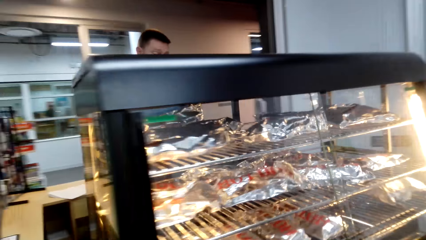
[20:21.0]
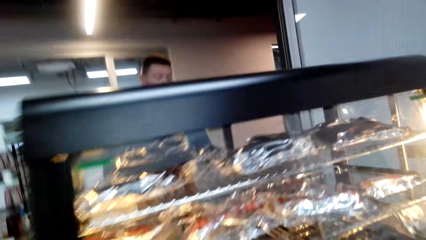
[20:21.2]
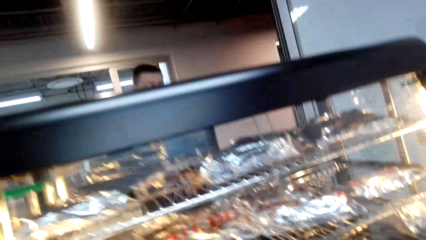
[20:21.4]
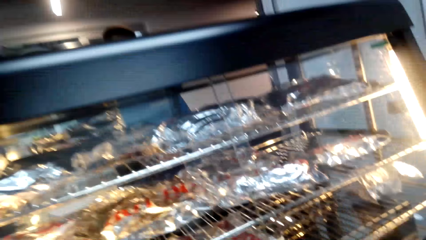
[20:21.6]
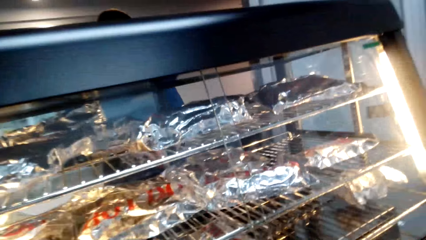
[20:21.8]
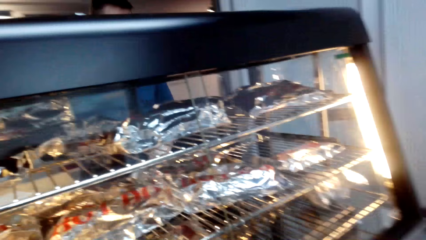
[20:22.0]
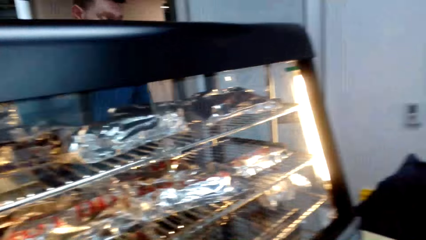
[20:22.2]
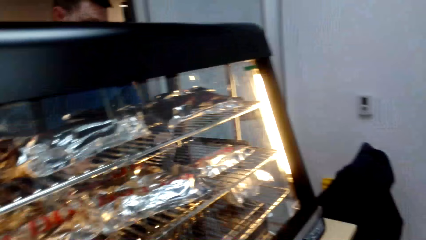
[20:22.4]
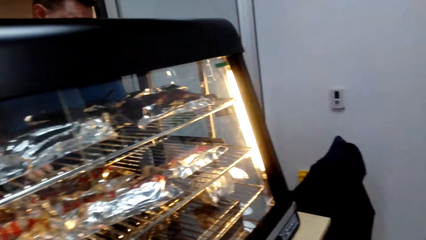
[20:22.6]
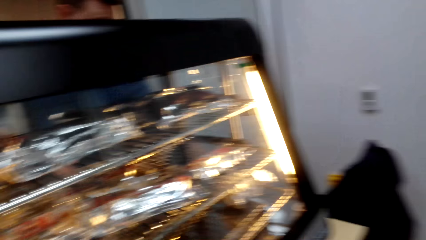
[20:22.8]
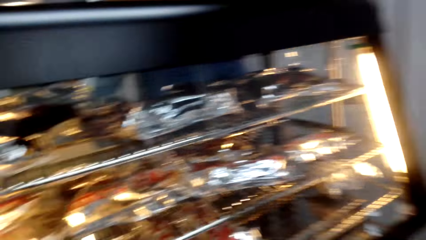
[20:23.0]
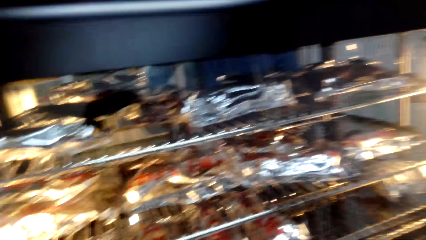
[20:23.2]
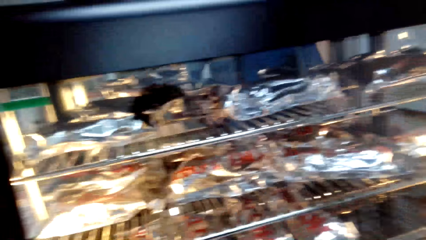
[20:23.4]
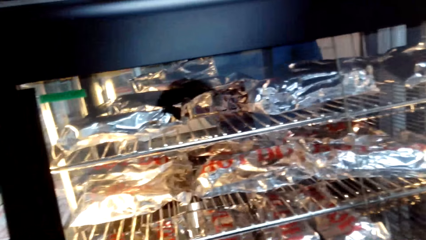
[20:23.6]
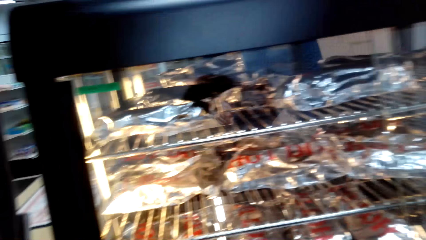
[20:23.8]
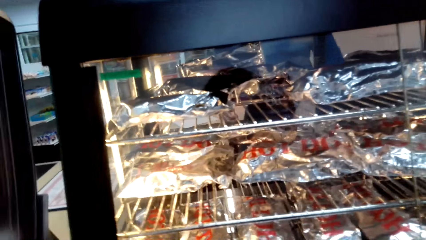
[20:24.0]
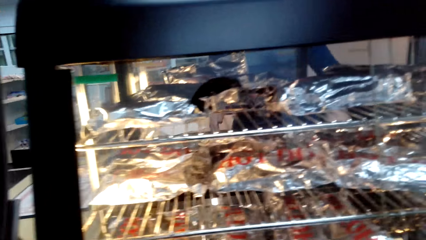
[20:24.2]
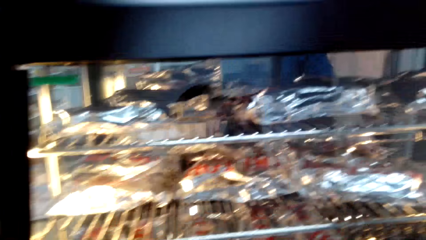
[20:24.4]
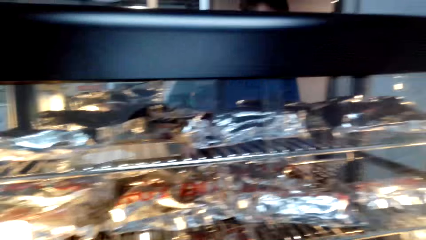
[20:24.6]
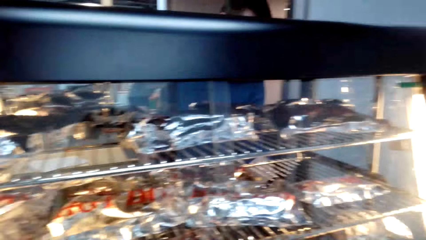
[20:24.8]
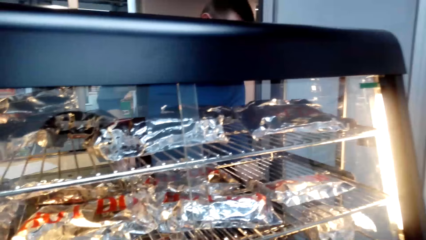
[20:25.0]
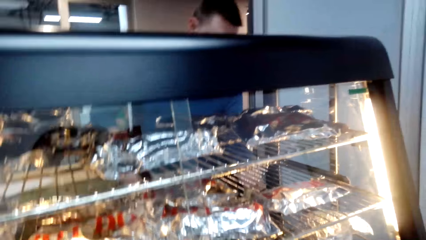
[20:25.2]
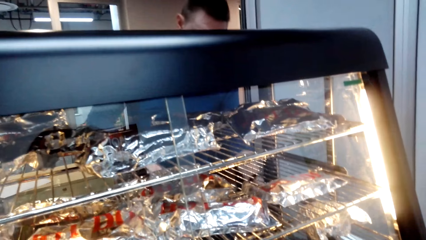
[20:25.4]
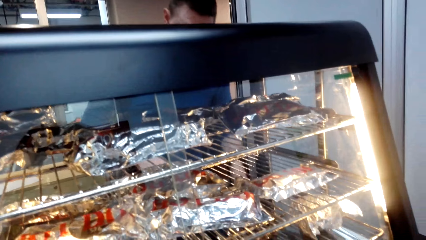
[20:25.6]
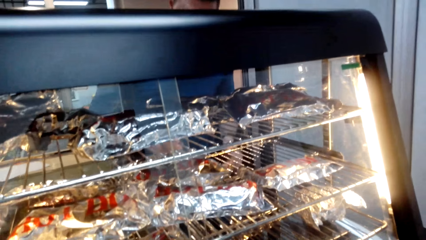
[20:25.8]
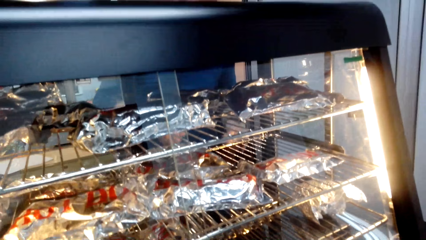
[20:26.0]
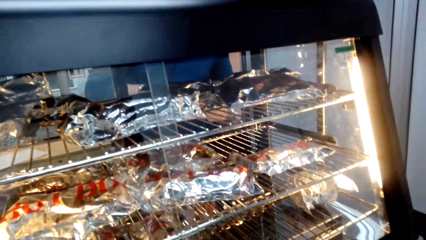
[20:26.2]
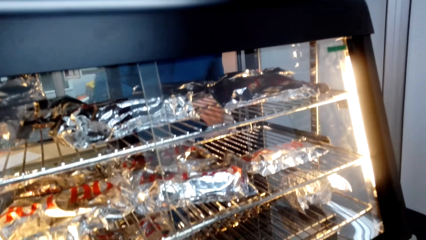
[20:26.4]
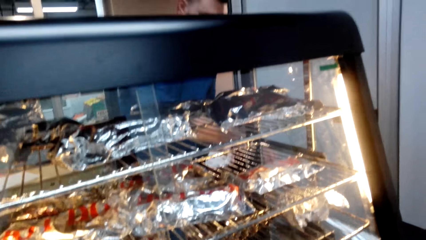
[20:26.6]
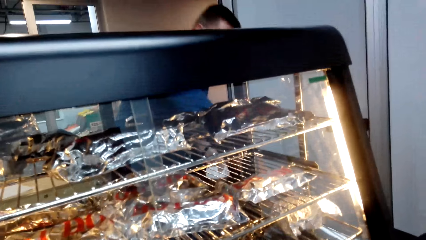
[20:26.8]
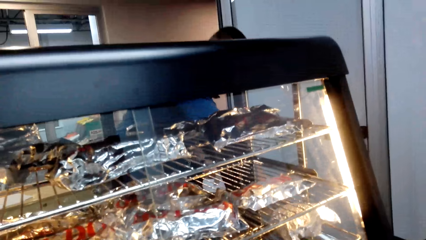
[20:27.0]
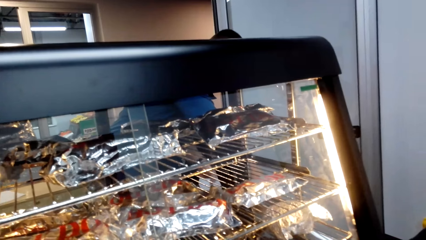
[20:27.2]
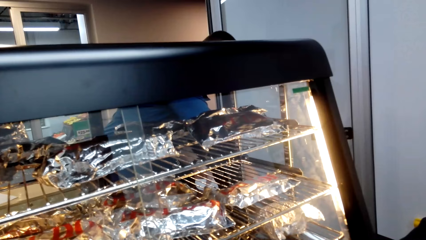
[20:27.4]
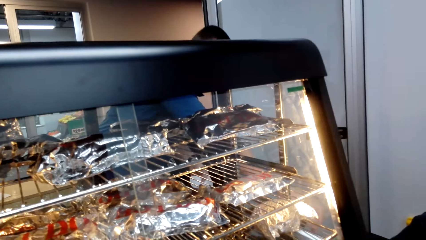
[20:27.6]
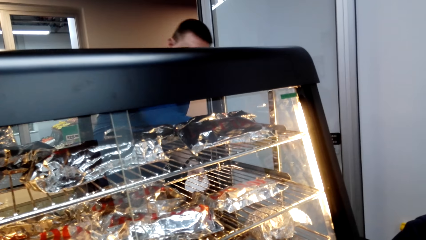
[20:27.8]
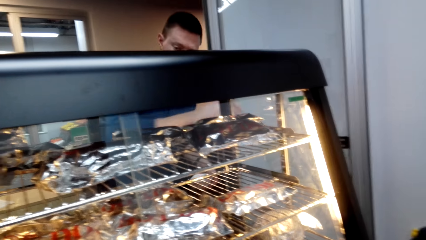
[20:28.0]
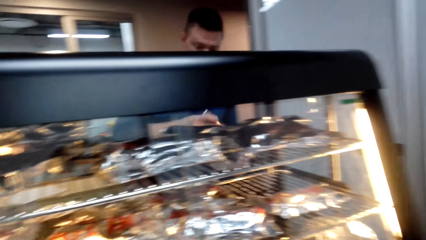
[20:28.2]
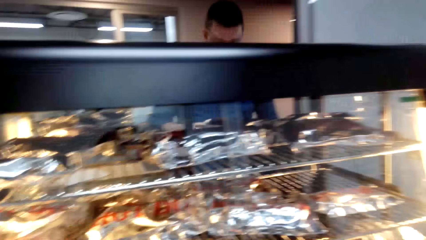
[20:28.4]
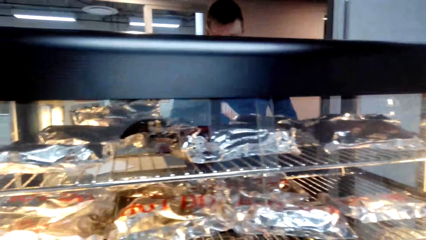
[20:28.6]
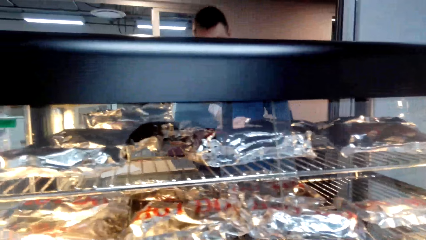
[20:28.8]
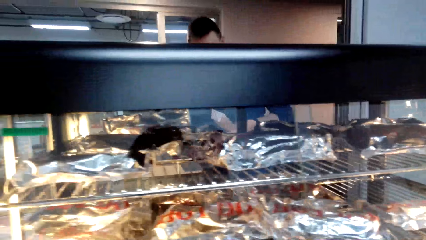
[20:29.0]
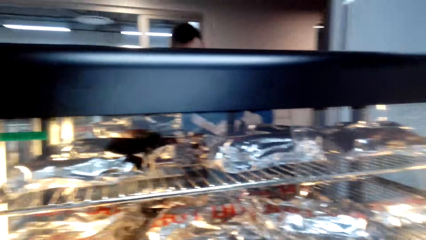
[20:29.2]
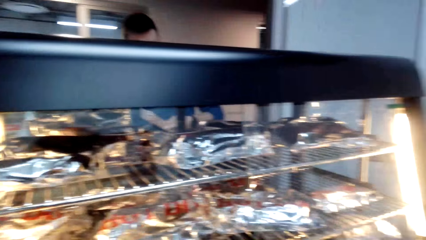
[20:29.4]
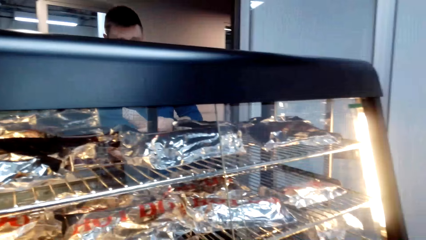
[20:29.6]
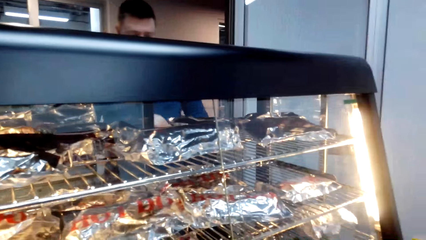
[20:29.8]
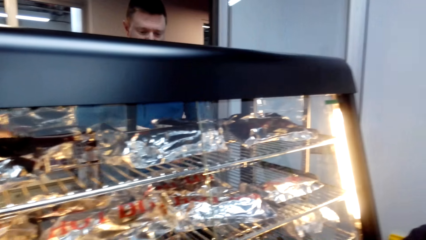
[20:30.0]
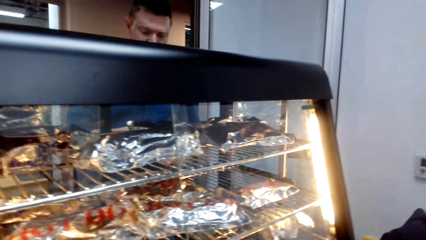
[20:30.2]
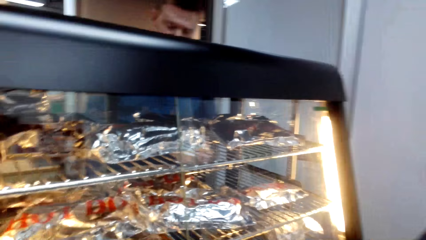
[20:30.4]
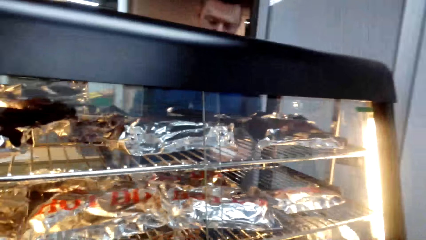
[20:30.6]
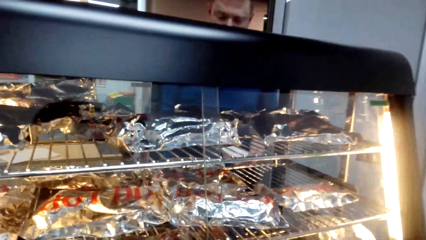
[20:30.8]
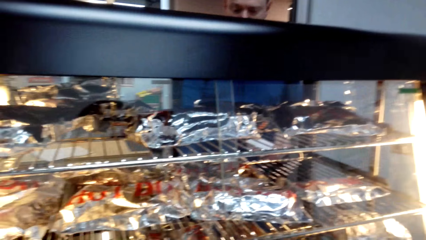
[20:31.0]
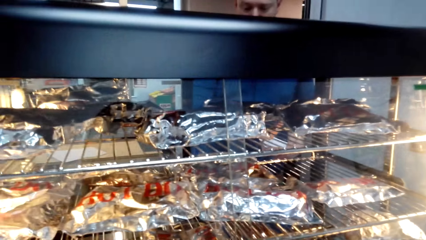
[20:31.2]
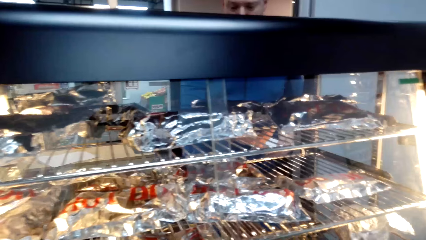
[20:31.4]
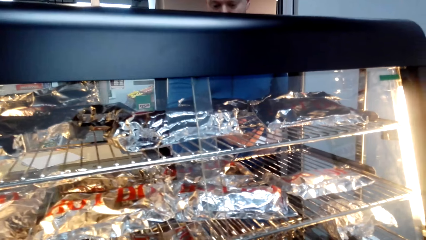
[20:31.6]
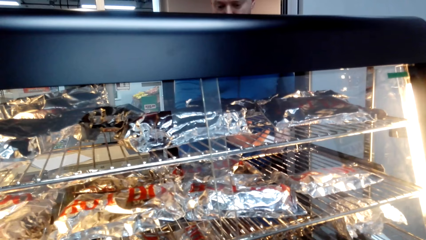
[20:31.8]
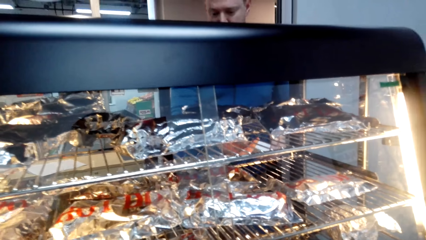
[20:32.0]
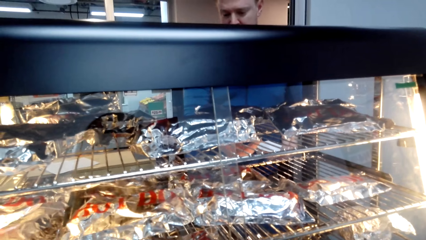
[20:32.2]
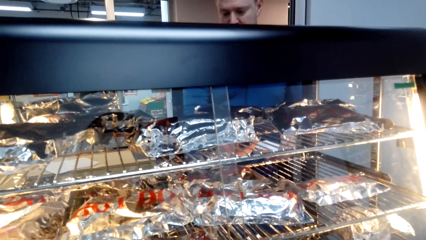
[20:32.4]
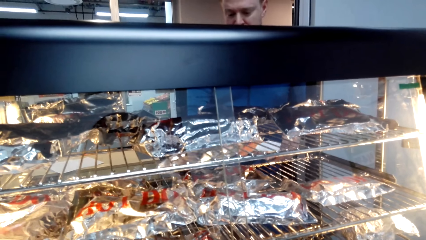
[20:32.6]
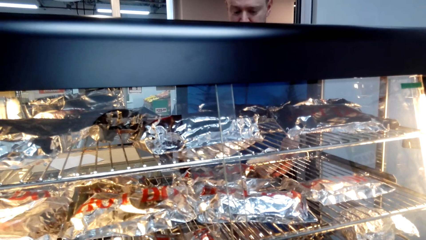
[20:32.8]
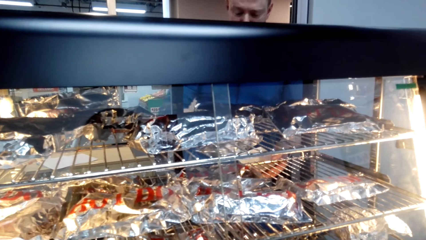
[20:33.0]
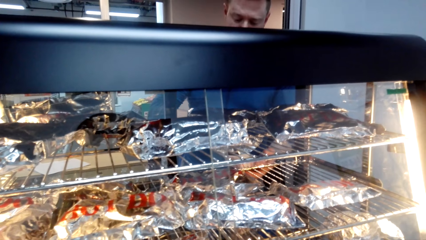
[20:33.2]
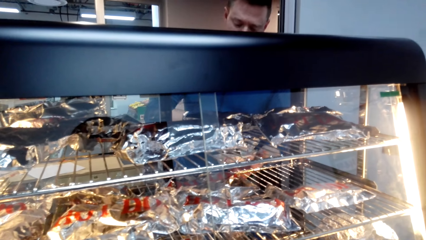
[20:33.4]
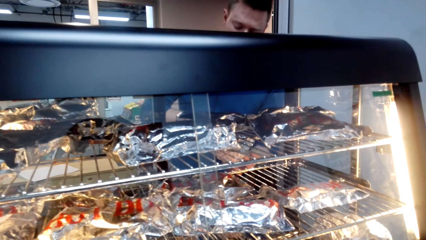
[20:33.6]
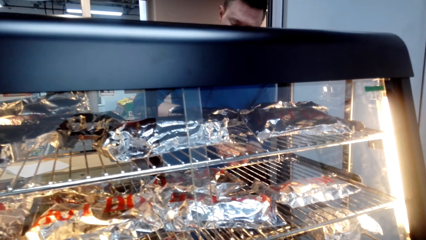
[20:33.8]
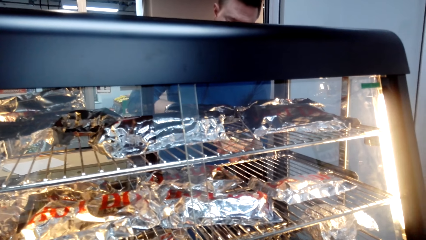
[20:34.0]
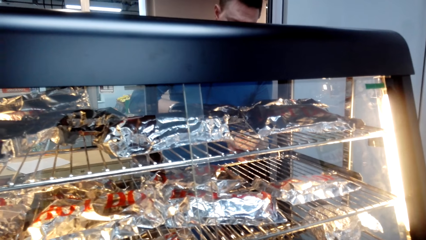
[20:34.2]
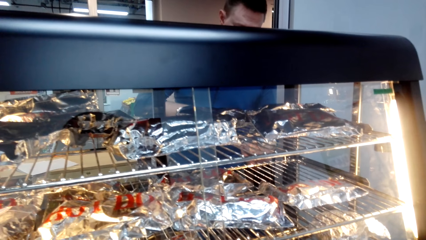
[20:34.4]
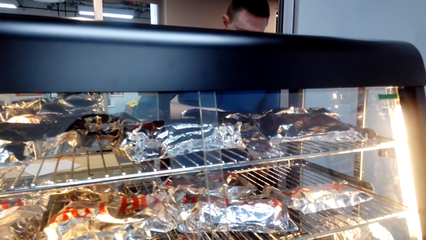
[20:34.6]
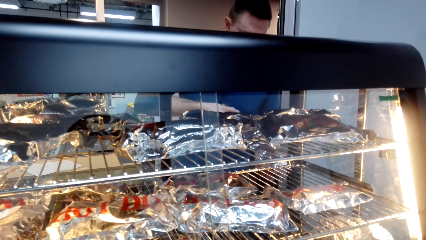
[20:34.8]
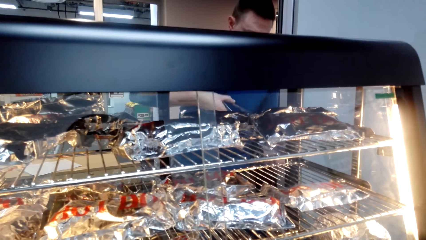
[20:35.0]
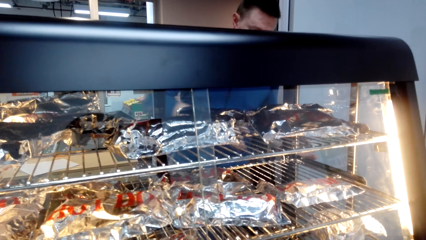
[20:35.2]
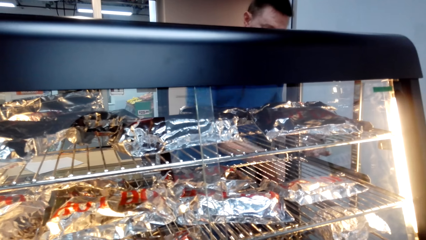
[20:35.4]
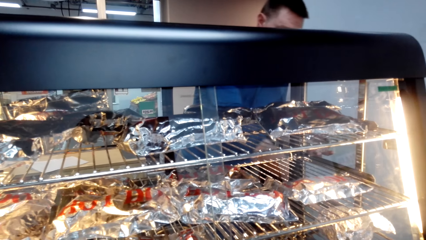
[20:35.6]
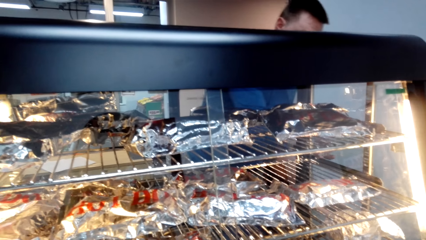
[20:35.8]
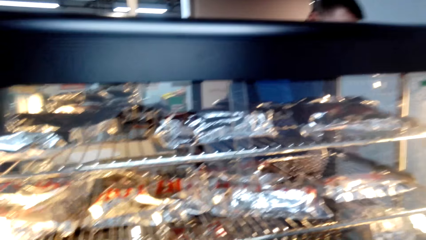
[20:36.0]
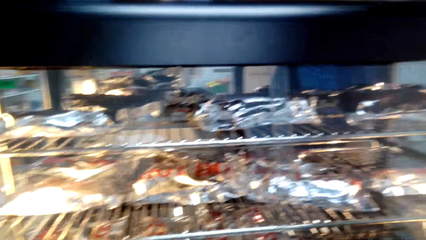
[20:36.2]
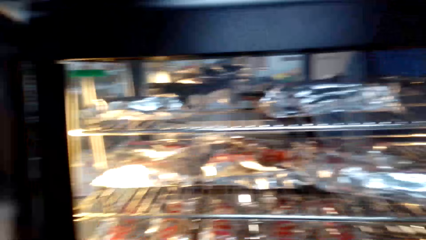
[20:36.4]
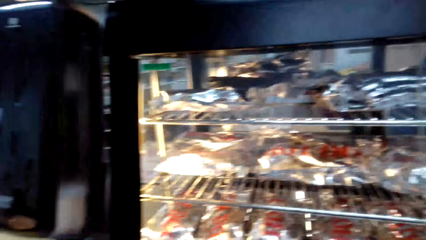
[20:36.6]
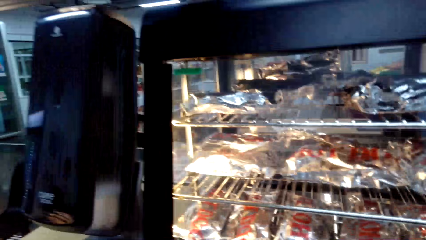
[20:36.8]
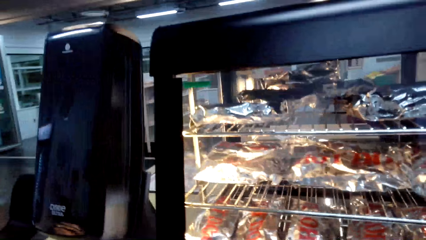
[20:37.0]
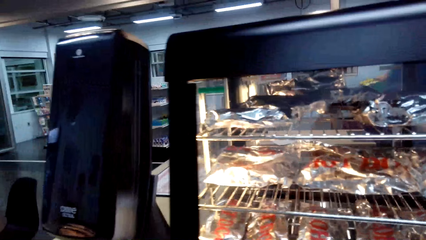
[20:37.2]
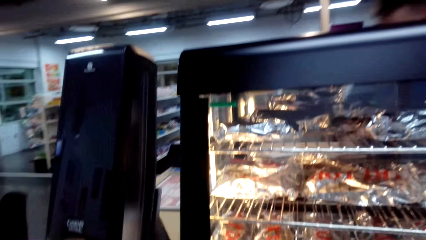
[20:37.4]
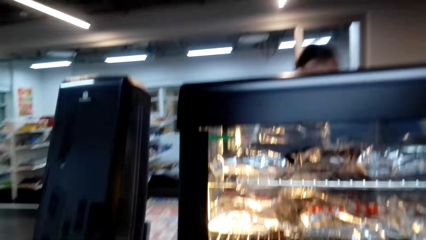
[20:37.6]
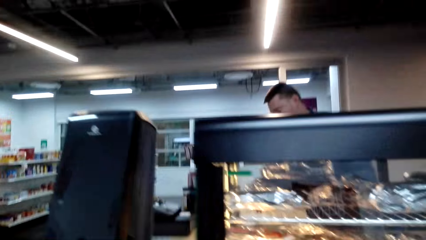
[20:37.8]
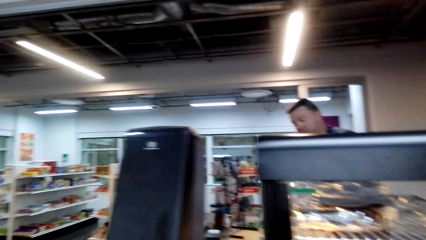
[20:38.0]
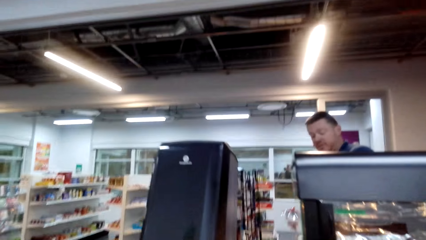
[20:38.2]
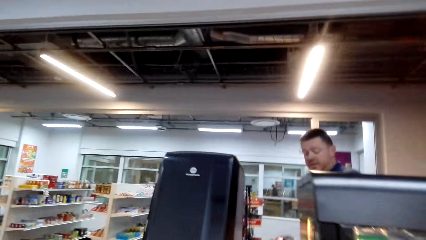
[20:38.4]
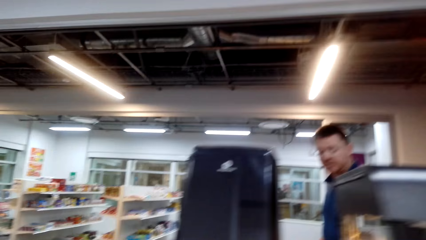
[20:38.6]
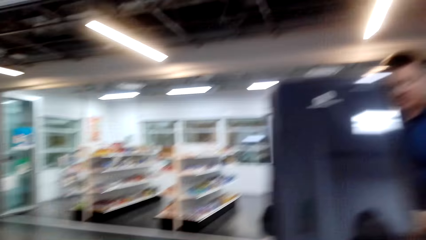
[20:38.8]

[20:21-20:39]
The camera wearer looks at food inside the warmer display and converses with the cashier. The cashier grabs something. The cashier grabs one of the food in the warmer display. The cashier serves food. The camera wearer walks to the front of the counter. The cashier converses with the camera wearer.
